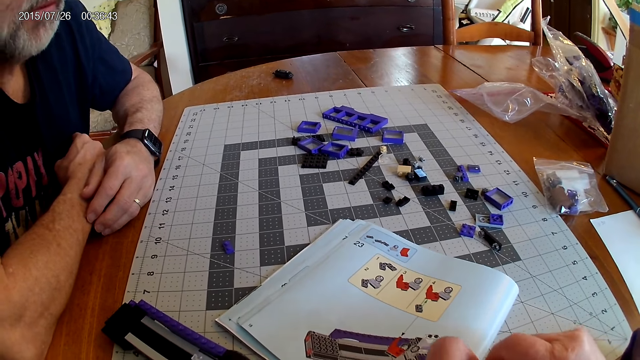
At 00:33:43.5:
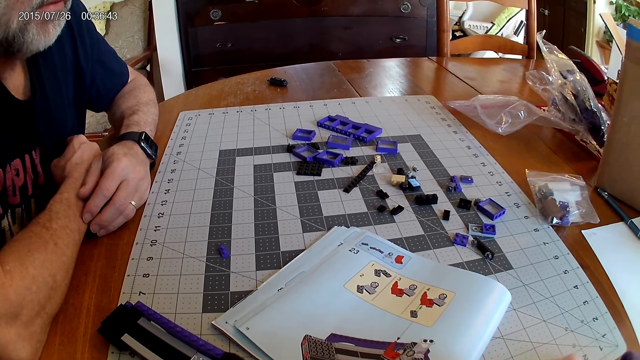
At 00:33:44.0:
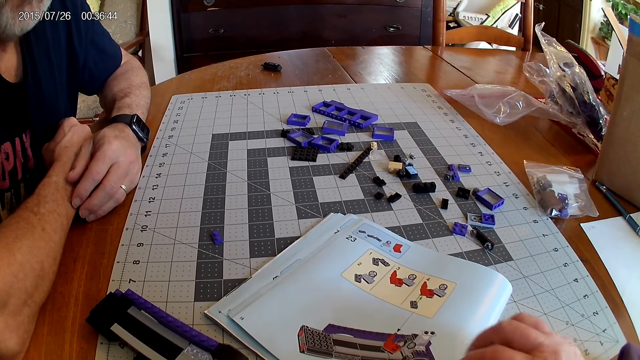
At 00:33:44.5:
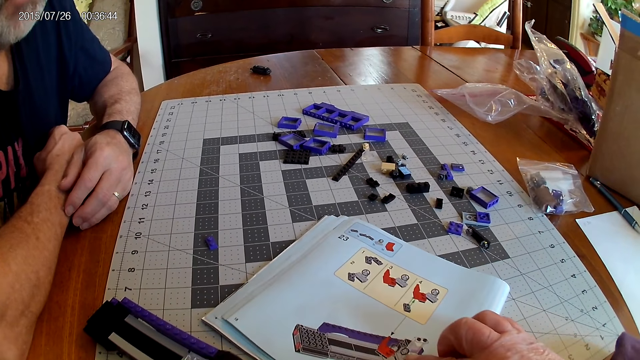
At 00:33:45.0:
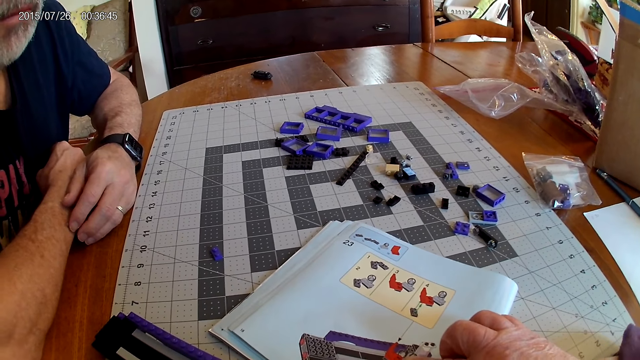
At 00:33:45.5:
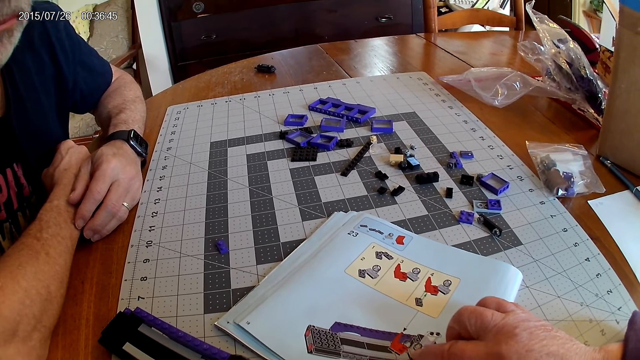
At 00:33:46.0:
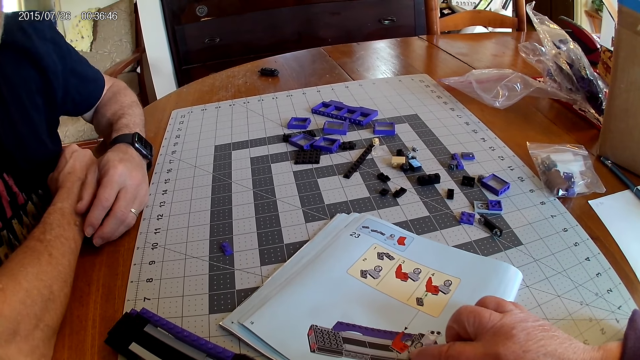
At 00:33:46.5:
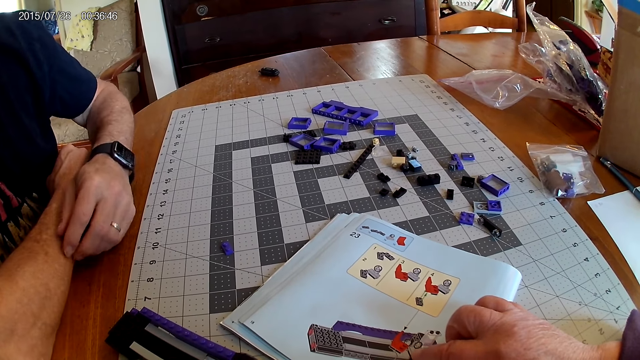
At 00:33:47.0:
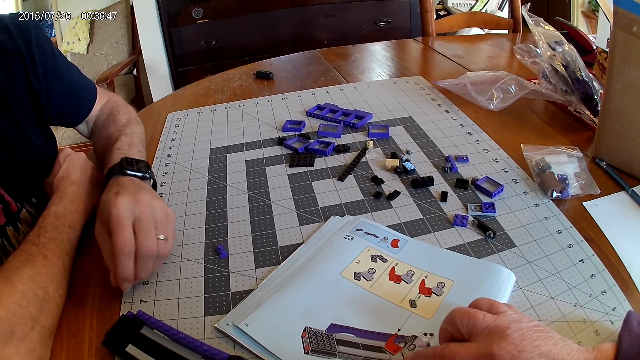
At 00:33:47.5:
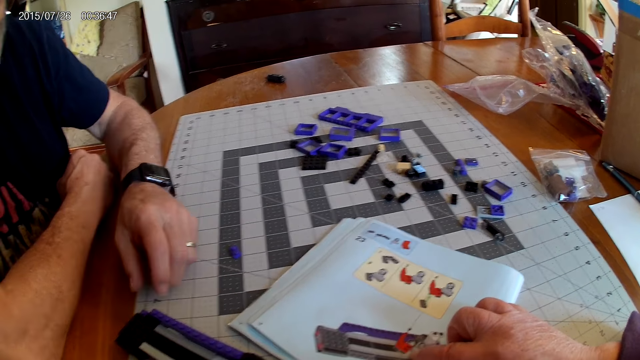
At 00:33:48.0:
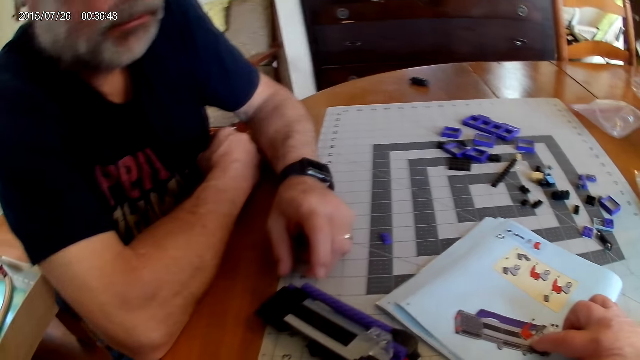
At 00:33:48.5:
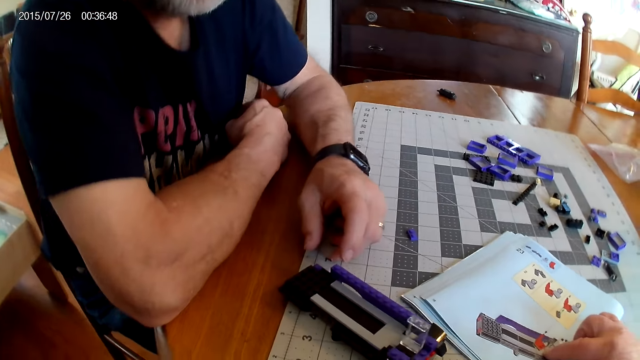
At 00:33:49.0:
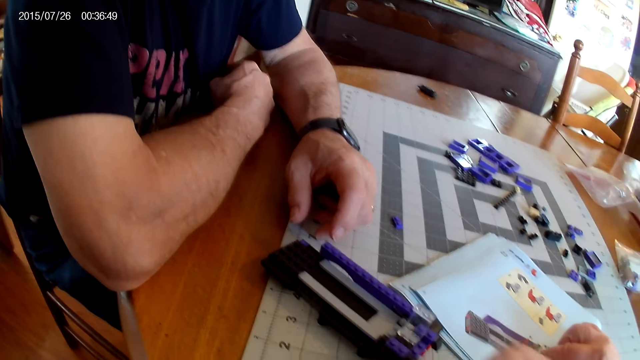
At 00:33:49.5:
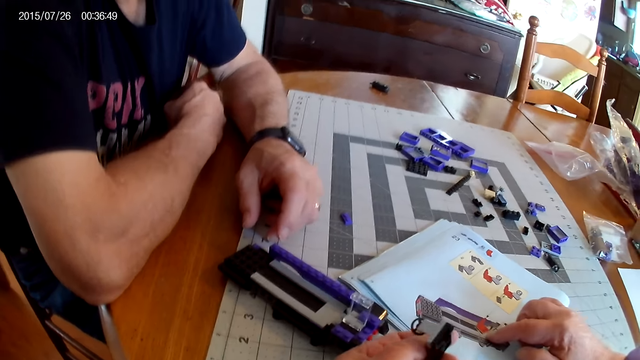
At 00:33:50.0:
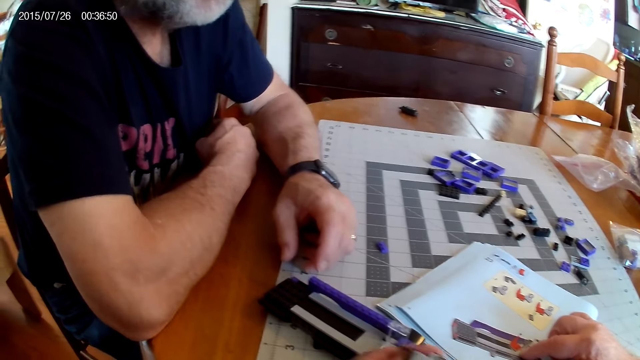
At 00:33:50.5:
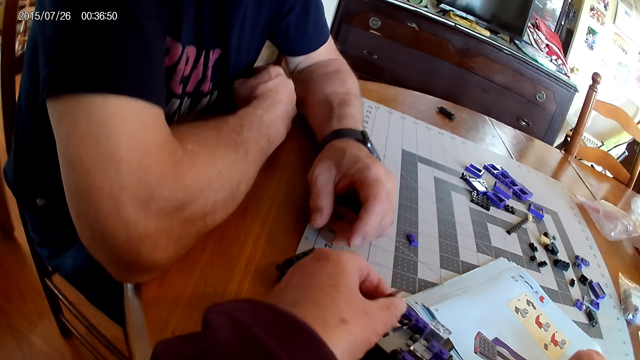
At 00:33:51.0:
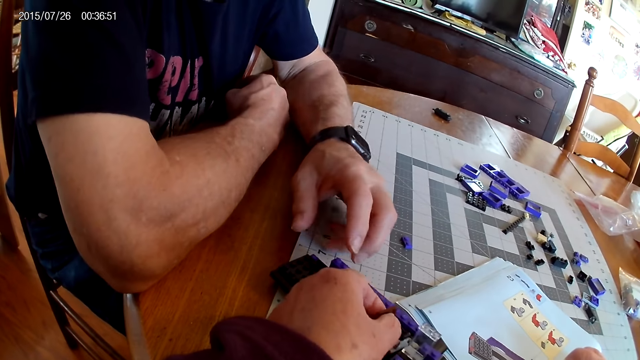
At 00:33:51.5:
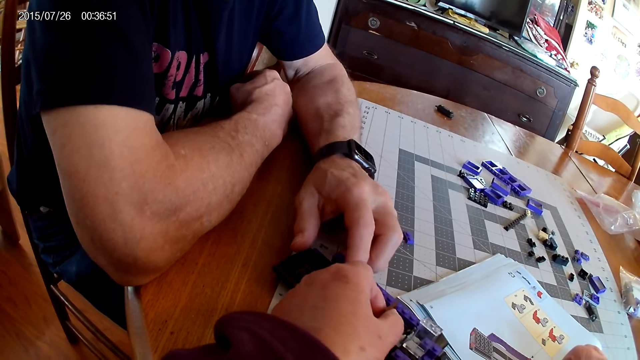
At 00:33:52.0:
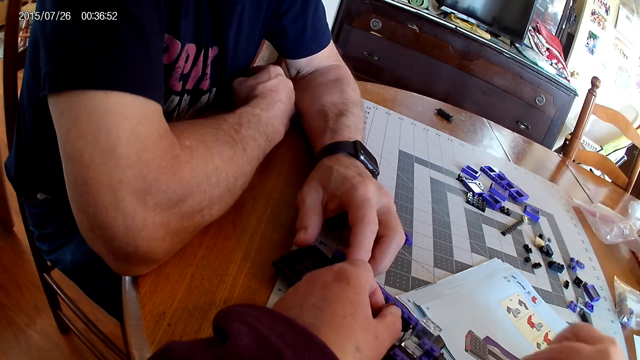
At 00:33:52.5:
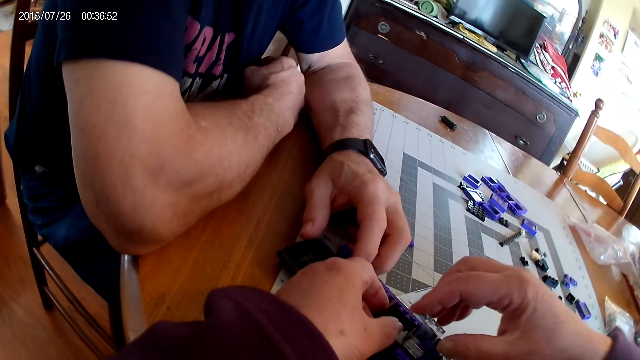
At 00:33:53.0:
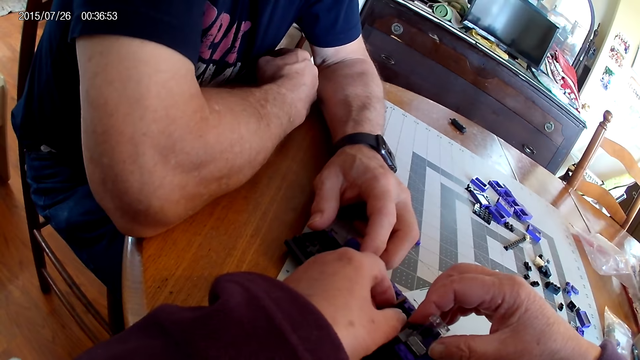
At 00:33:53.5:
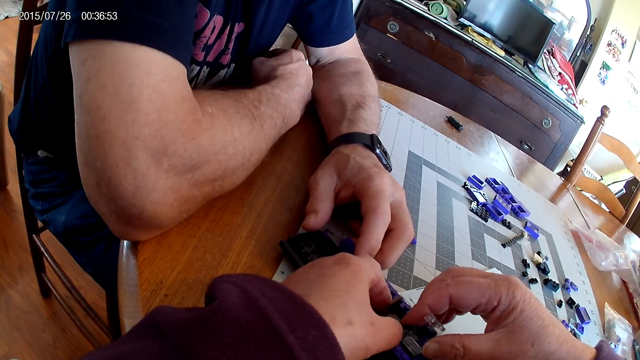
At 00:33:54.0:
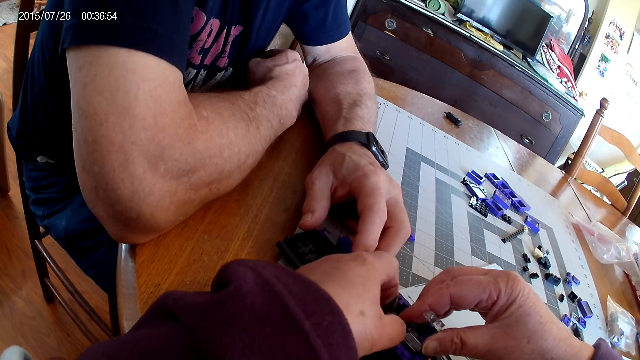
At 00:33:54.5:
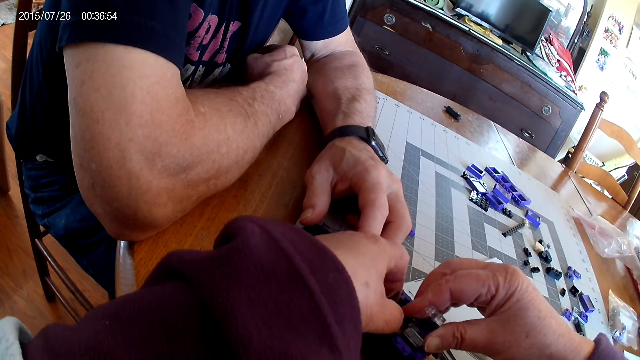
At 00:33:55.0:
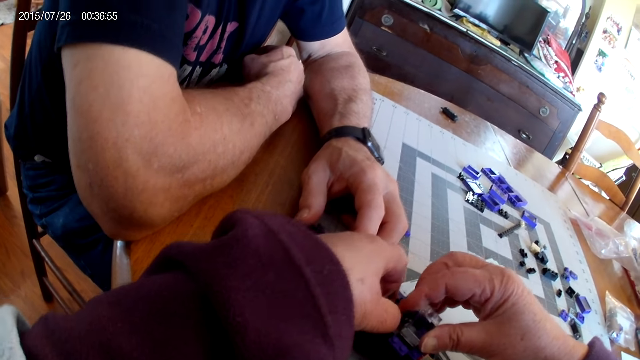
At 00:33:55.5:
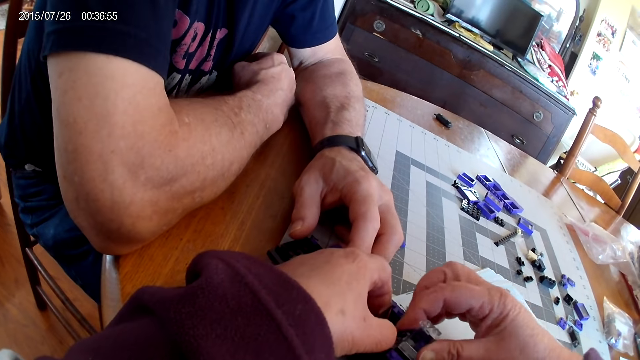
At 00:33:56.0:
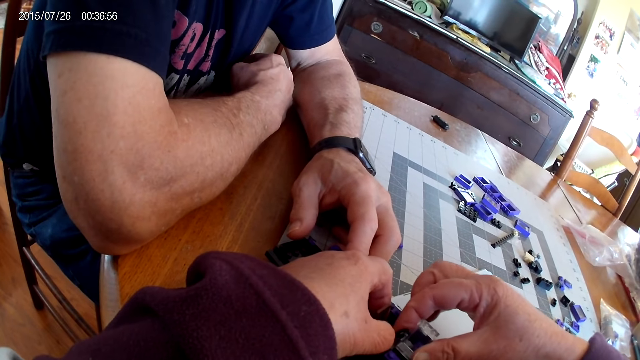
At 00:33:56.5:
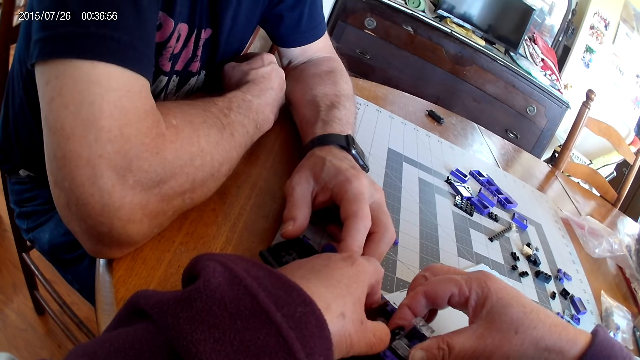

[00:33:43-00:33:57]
The camera wearer points at the instructional manual book. They fix the plastic piece on a plastic model.

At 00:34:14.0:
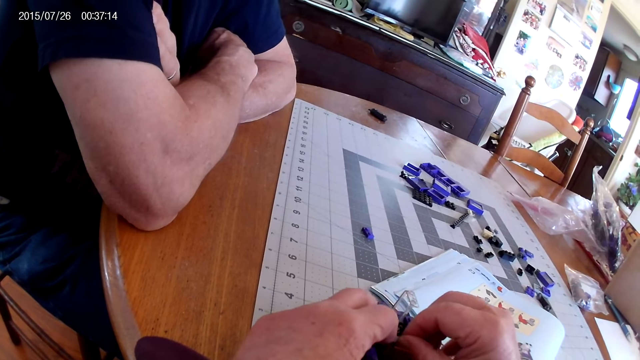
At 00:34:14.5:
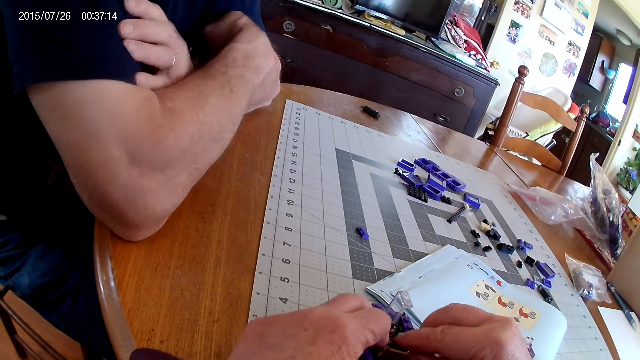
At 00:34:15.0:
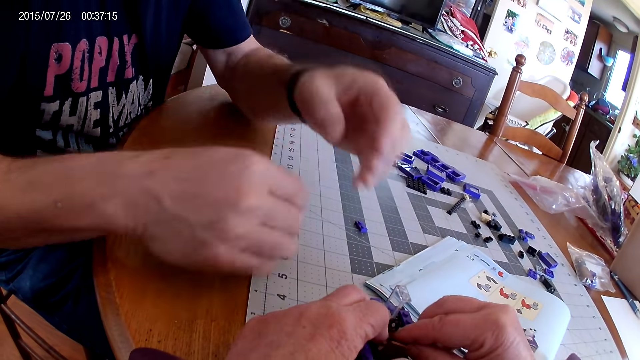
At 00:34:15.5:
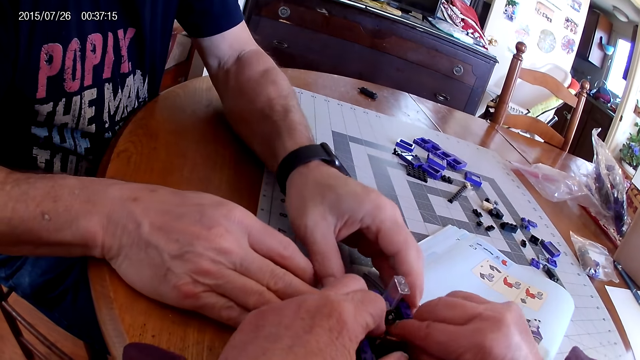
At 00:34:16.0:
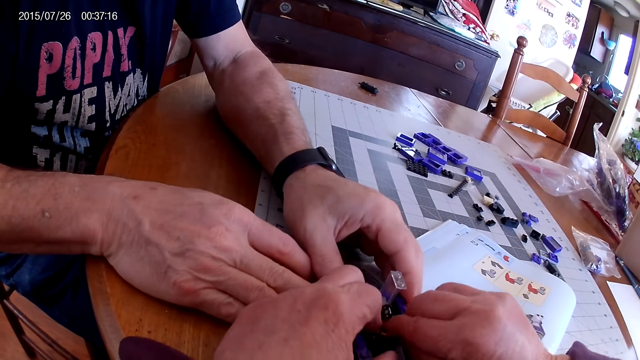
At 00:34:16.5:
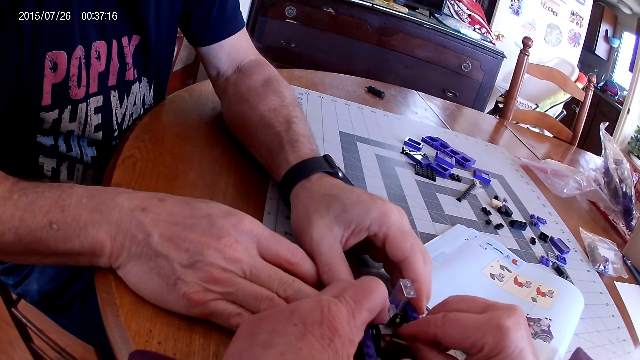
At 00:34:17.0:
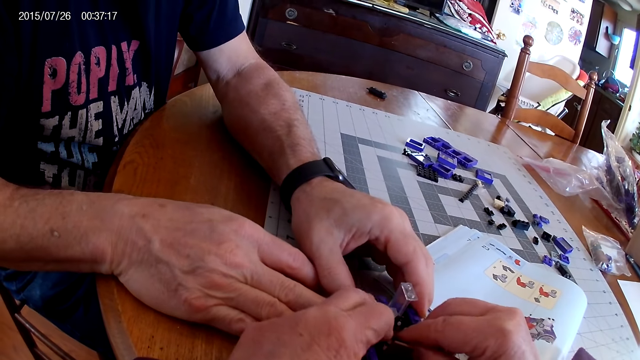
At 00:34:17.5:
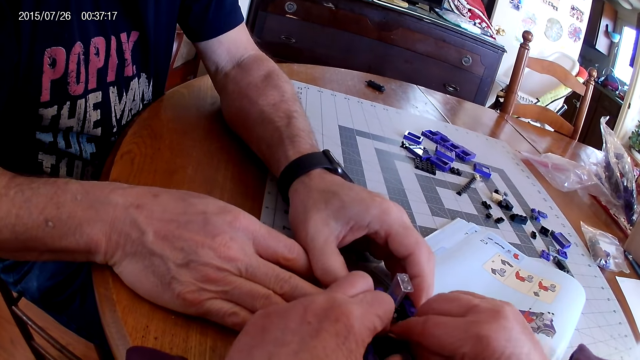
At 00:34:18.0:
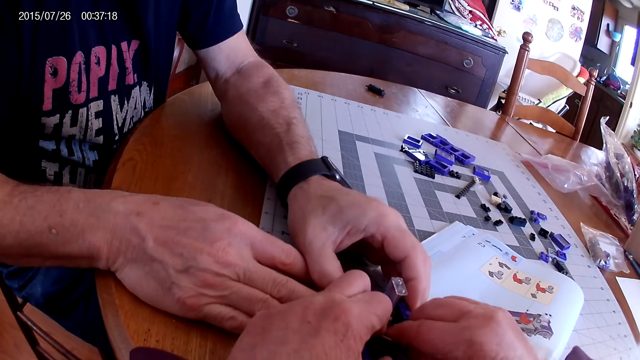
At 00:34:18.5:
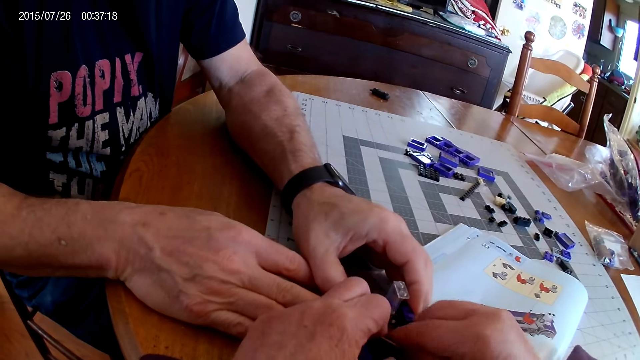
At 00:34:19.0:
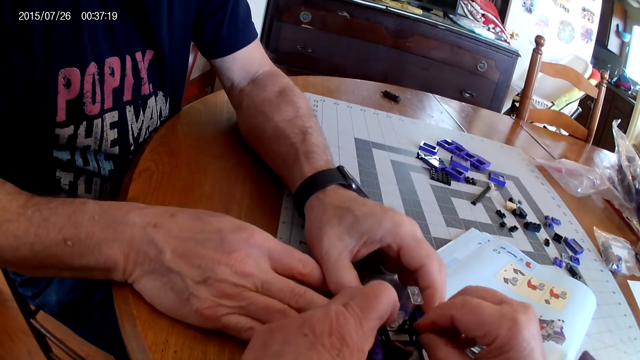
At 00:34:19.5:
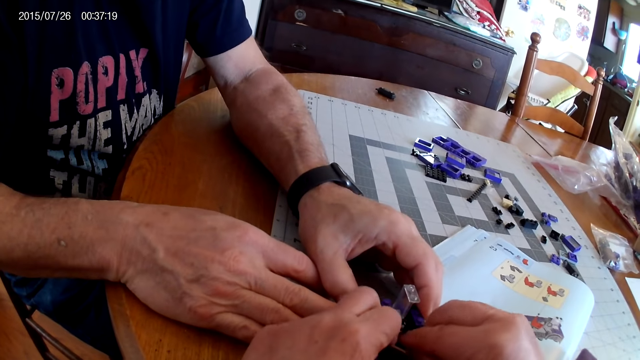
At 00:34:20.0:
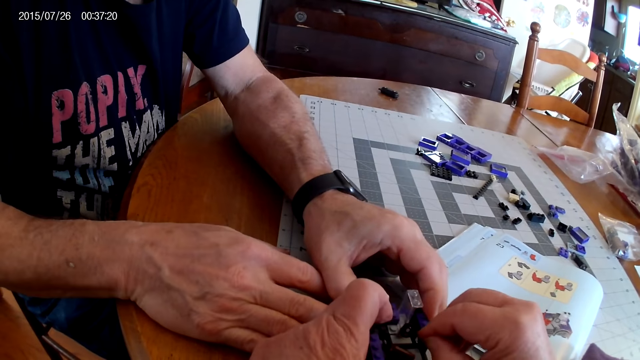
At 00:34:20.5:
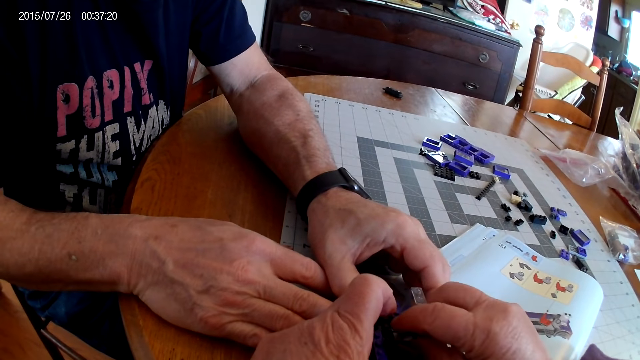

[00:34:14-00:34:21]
A male holds the device.
